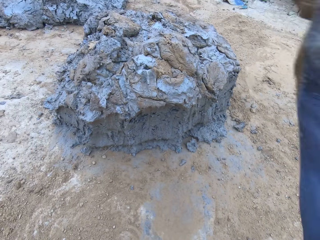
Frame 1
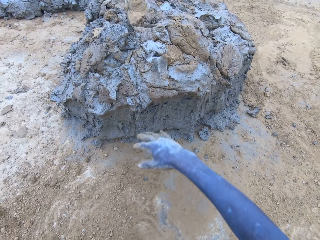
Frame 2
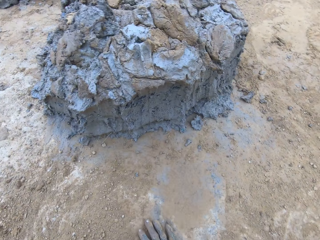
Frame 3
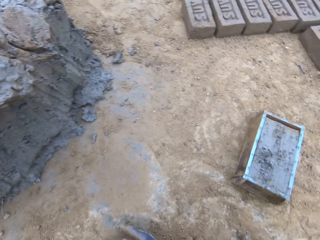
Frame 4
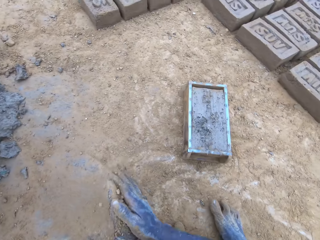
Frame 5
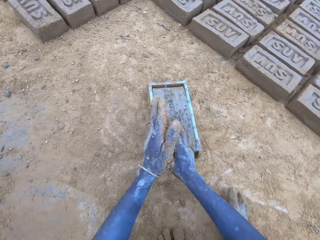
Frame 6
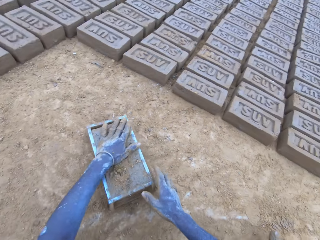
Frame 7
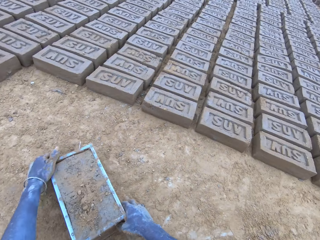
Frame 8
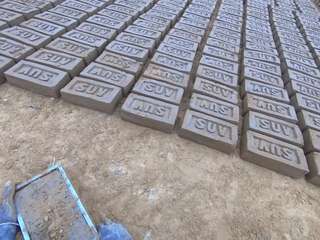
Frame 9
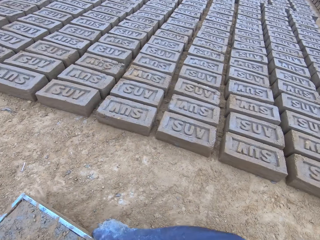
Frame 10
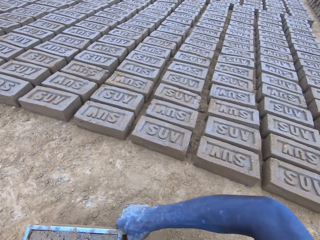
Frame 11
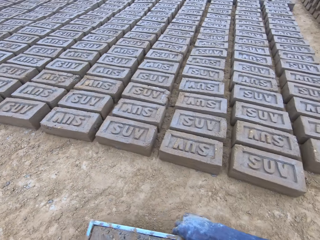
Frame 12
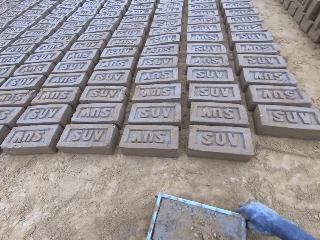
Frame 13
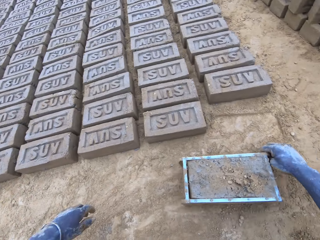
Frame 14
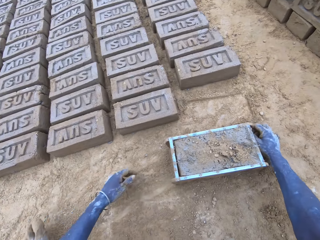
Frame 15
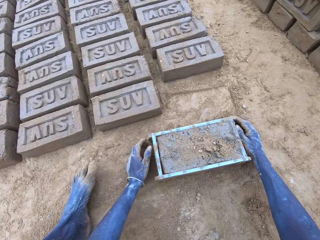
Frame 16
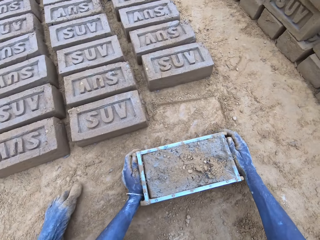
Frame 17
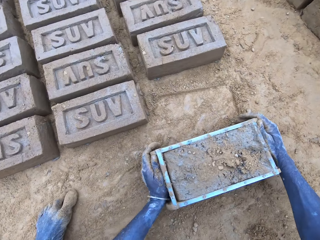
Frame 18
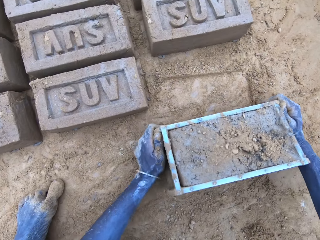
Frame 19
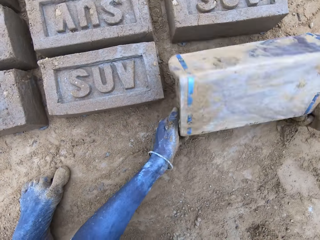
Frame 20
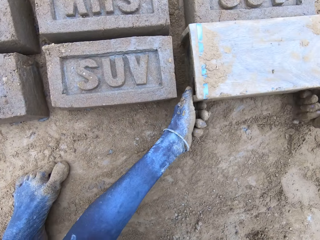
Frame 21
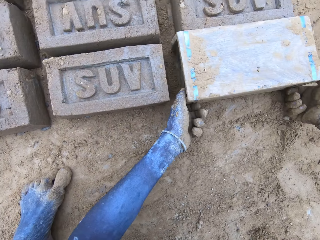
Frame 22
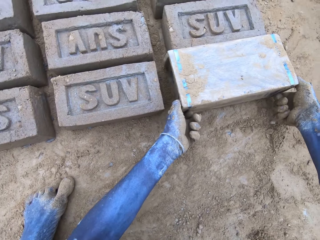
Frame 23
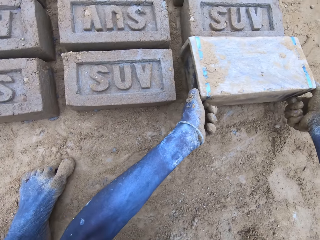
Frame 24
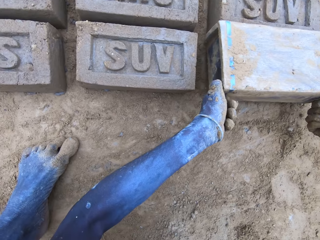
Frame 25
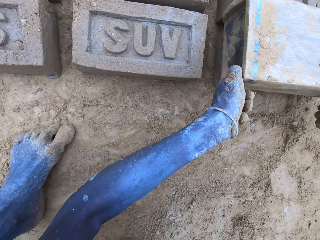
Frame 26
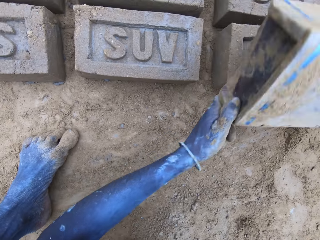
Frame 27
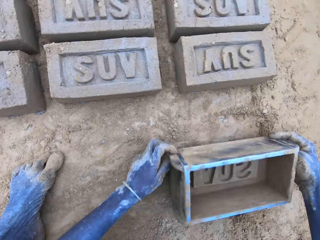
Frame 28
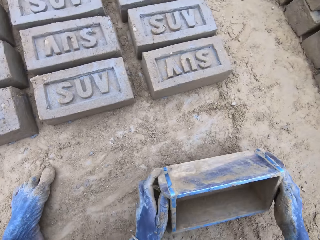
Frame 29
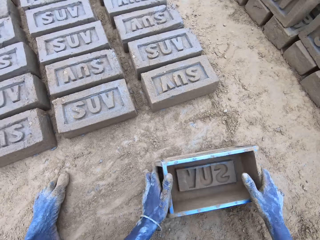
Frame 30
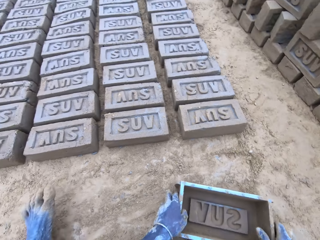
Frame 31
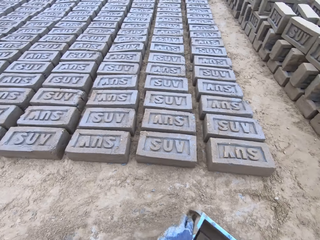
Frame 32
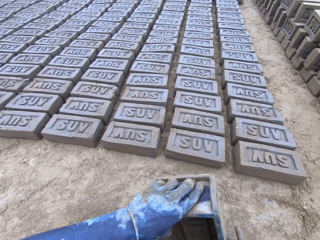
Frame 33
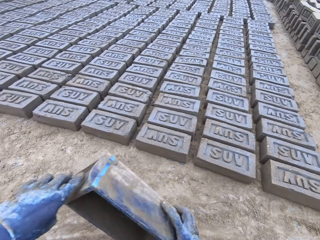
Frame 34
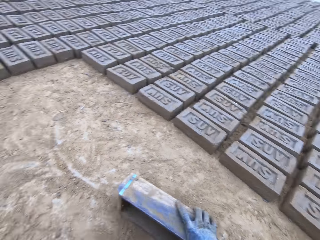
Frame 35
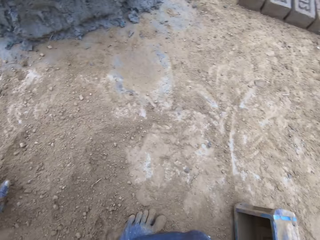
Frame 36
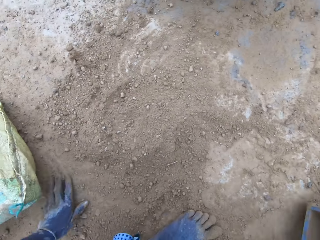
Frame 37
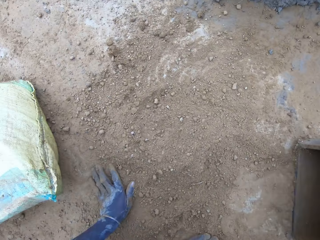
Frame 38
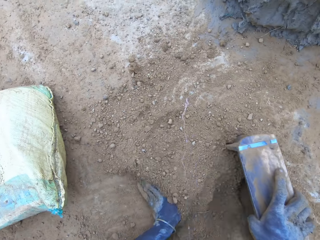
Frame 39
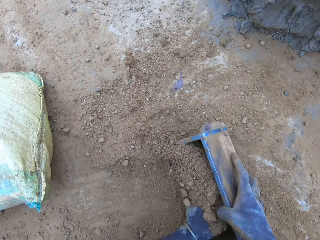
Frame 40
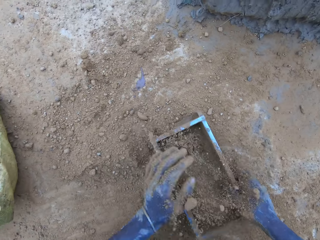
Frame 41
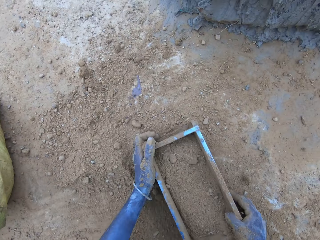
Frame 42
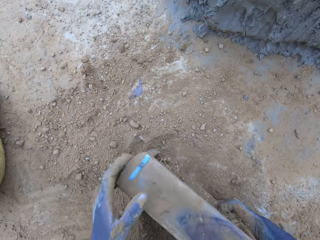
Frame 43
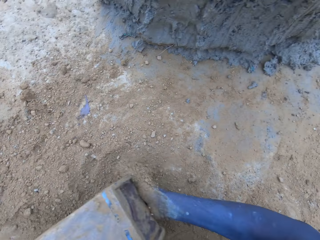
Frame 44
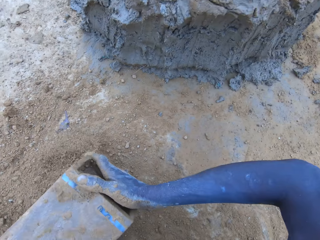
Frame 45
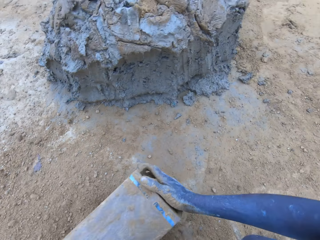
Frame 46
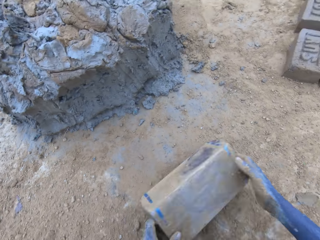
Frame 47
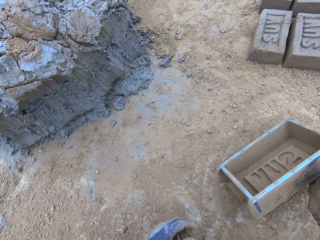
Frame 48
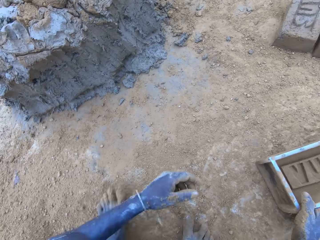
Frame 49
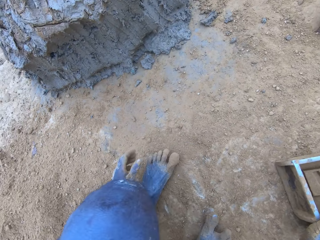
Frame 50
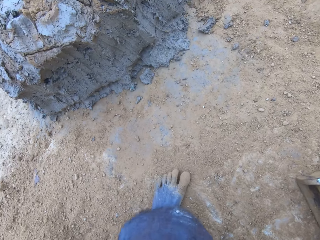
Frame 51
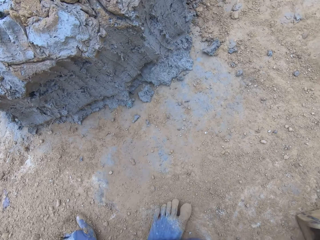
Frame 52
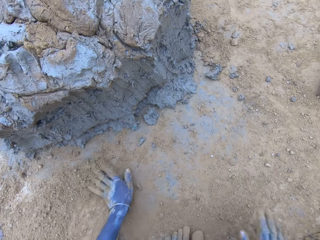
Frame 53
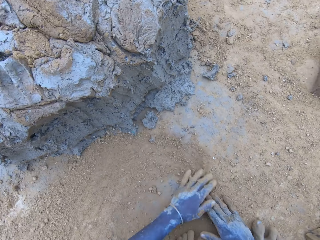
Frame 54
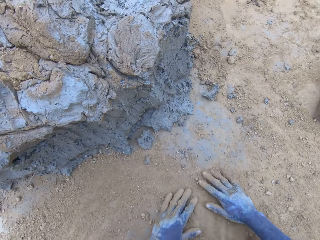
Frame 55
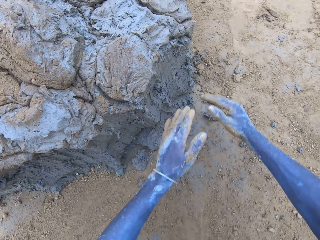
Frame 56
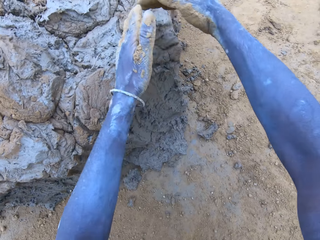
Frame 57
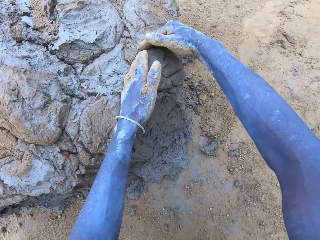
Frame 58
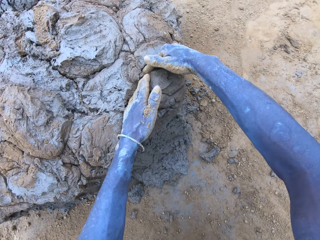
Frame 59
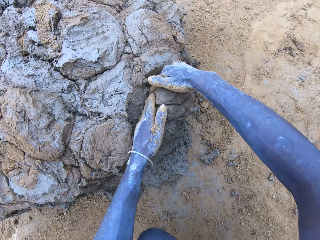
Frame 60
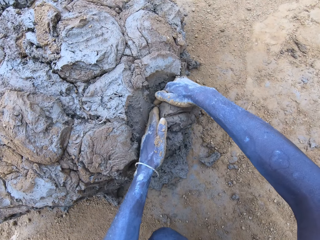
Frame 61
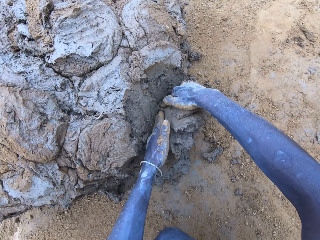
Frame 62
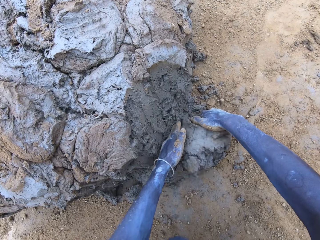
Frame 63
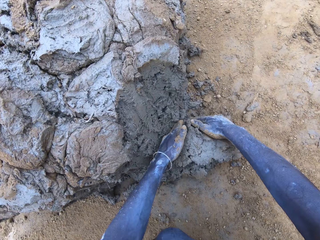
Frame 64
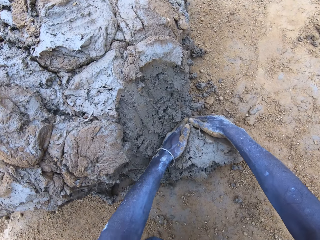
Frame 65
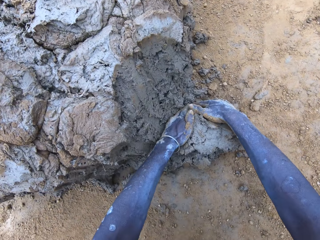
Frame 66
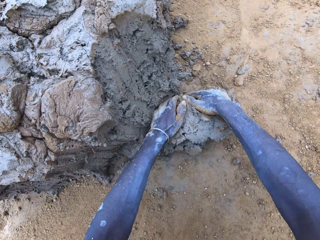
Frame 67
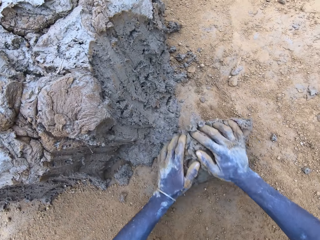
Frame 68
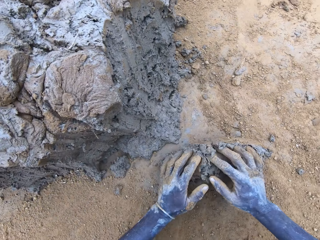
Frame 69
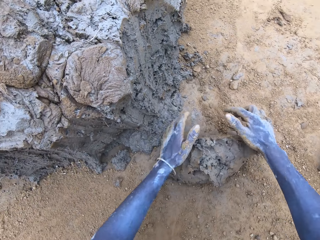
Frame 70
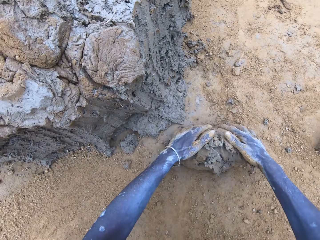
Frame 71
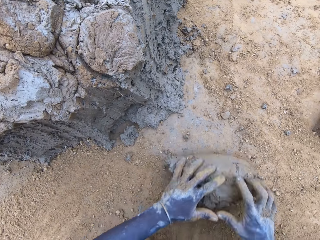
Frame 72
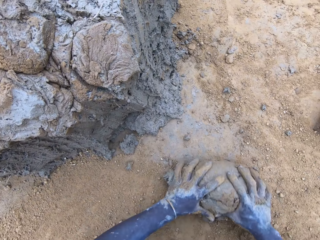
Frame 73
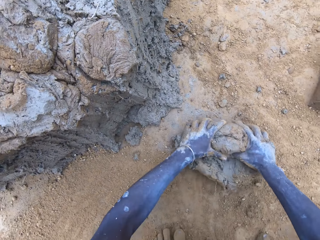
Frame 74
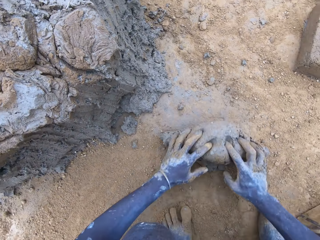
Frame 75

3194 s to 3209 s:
The camera wearer throws the mud on the pile of mud. They pour the mud in the brickmould on the ground. They put soil in the brickmould. They pour the soil from the brickmould. They scoop mud.

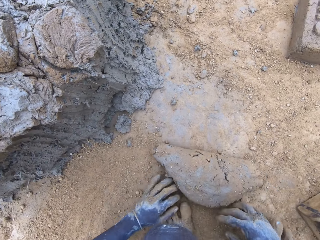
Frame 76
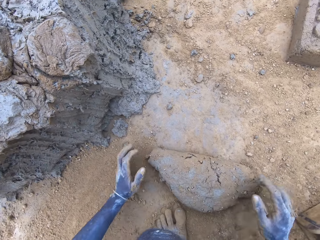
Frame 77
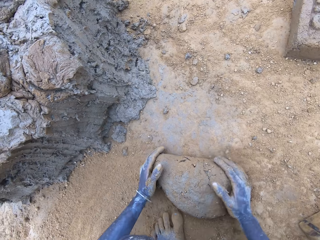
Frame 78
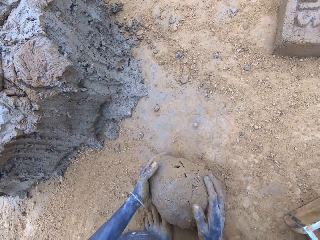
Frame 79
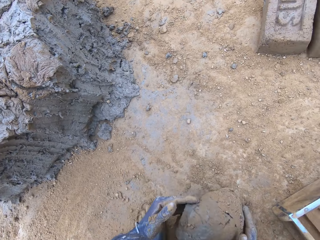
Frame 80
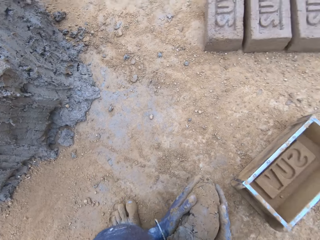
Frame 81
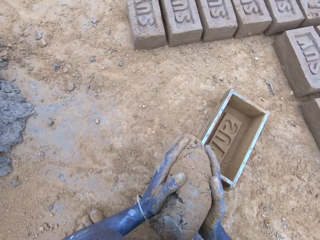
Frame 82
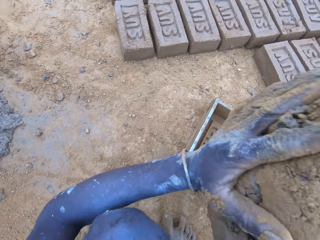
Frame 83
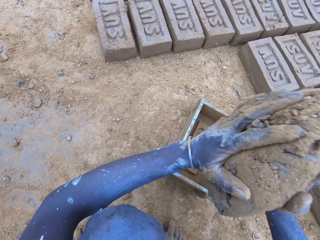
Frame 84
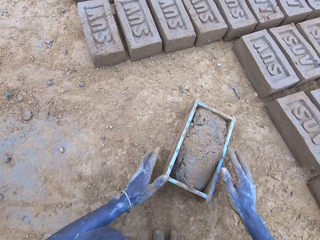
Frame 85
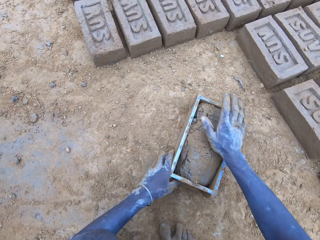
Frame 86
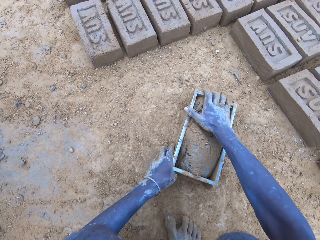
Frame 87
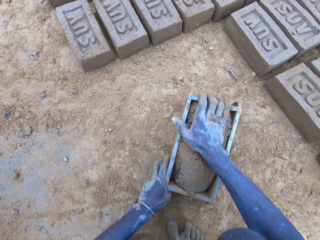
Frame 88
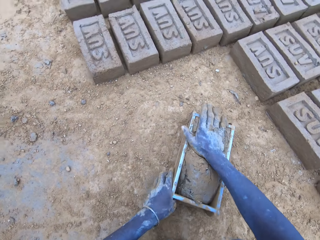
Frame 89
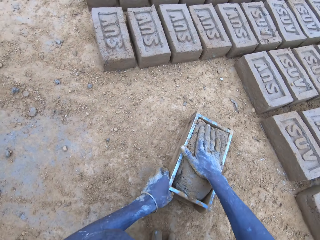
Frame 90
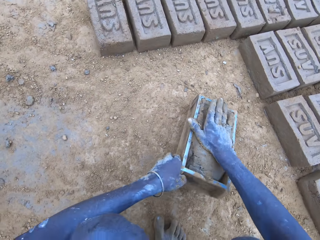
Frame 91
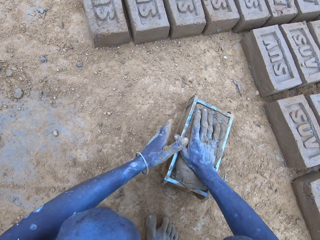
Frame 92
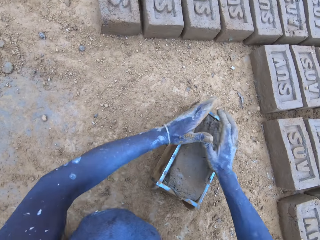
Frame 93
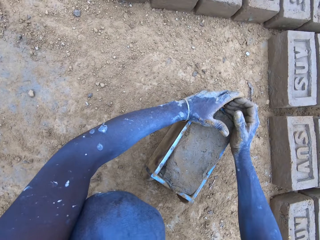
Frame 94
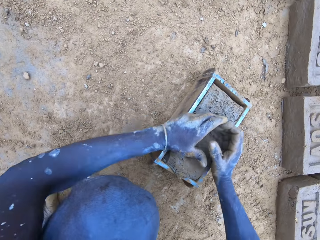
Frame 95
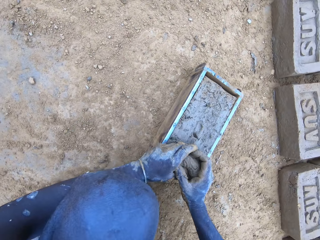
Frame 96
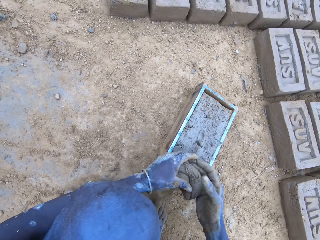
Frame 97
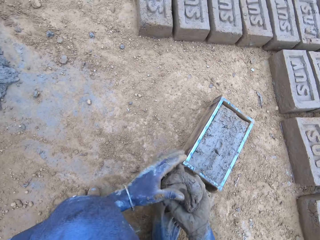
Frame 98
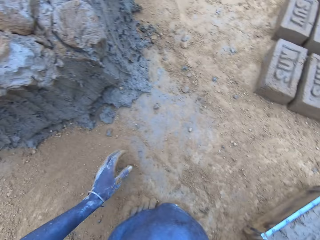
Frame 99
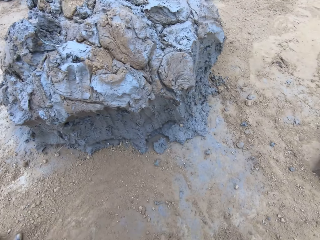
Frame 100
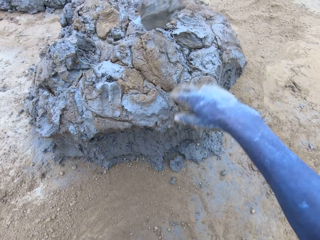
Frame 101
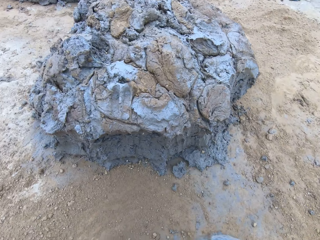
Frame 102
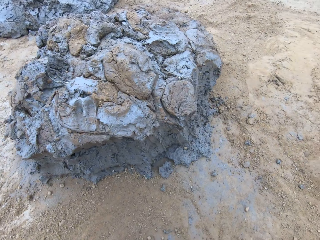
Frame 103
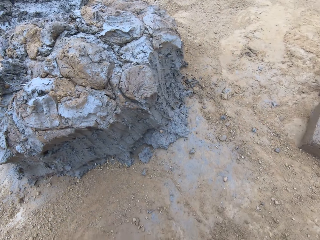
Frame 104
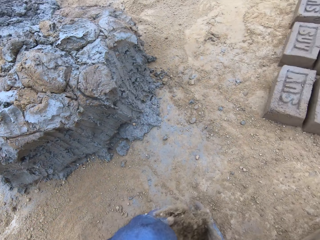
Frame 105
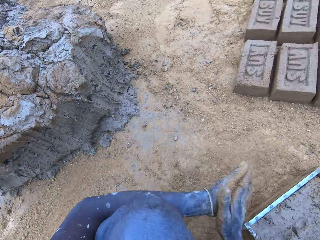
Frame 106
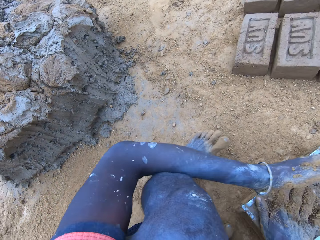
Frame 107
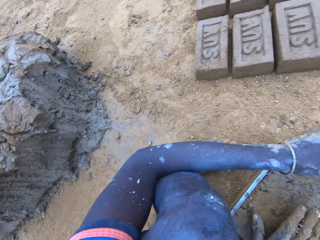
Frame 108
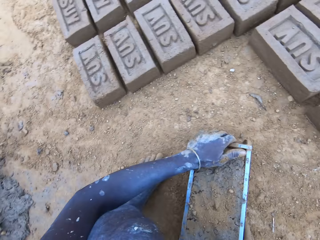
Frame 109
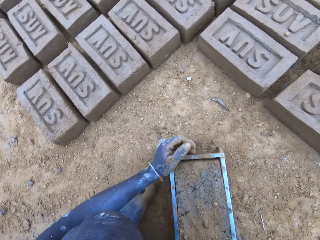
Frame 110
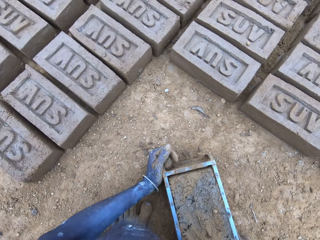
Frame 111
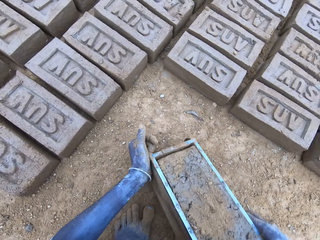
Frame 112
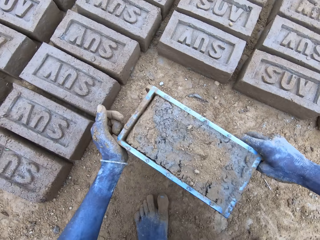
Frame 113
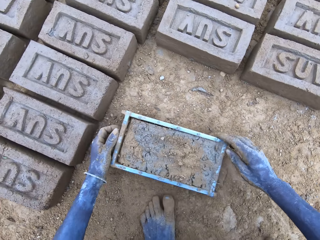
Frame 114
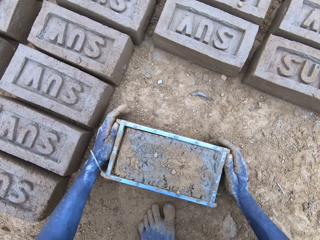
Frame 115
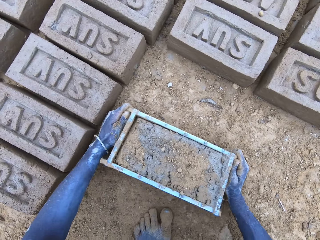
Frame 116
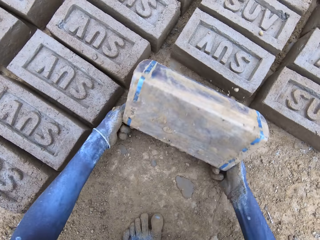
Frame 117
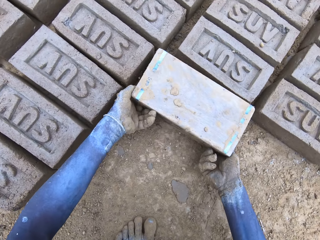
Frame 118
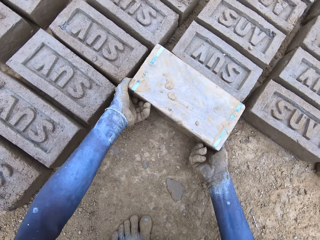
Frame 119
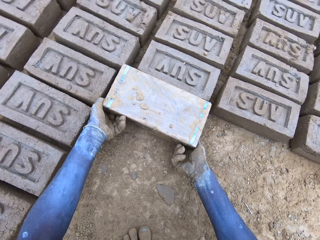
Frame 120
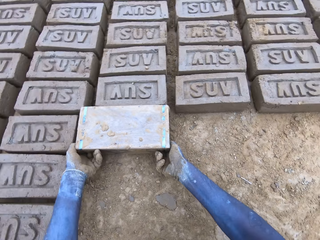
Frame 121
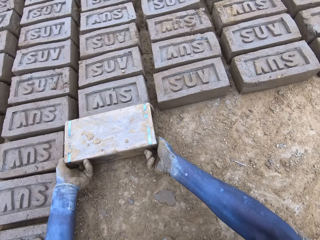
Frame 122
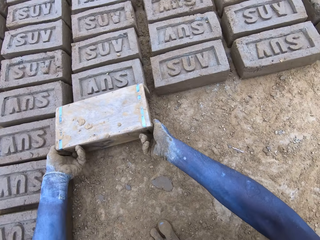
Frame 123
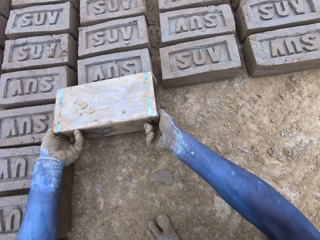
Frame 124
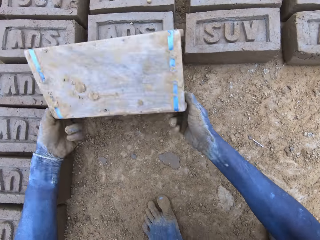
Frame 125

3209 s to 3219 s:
The camera wearer puts the mud in the brickmould. They scoop the excess mud on the brickmould. They throw the mud on the pile of mud. They pour the mud in the brickmould on the ground.
